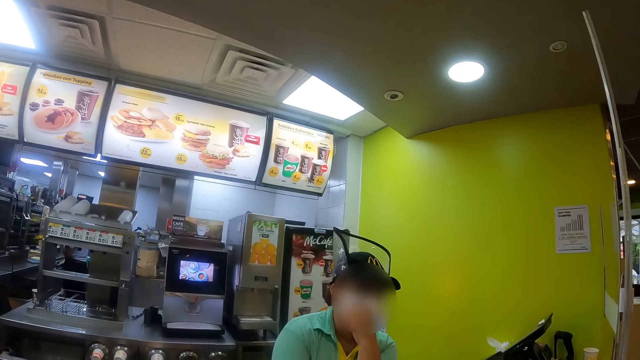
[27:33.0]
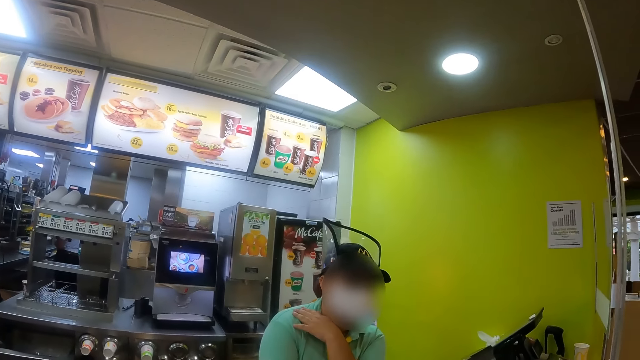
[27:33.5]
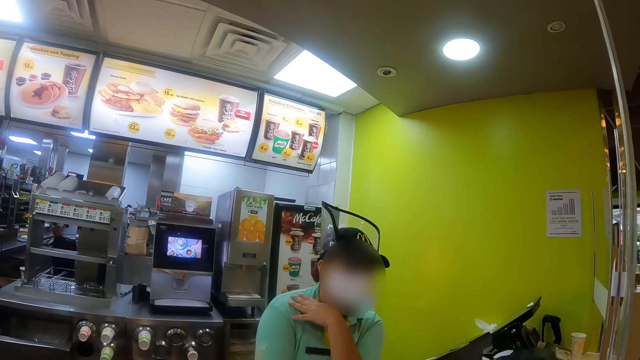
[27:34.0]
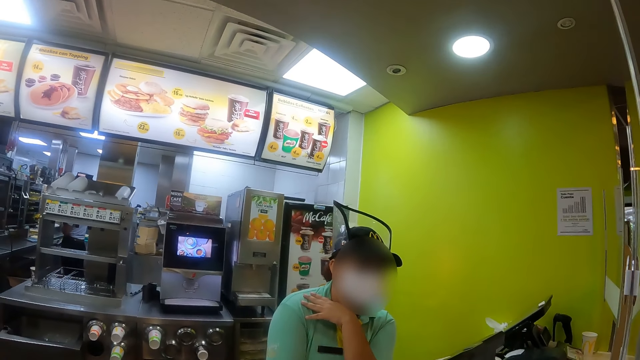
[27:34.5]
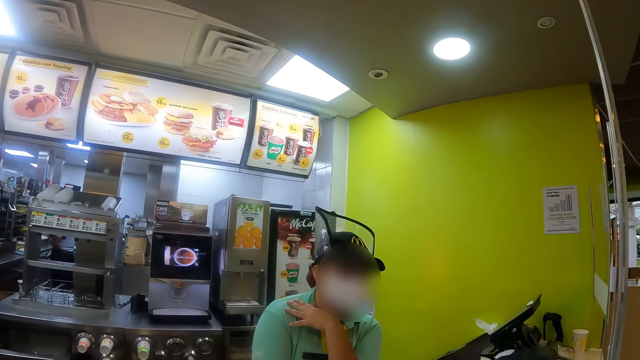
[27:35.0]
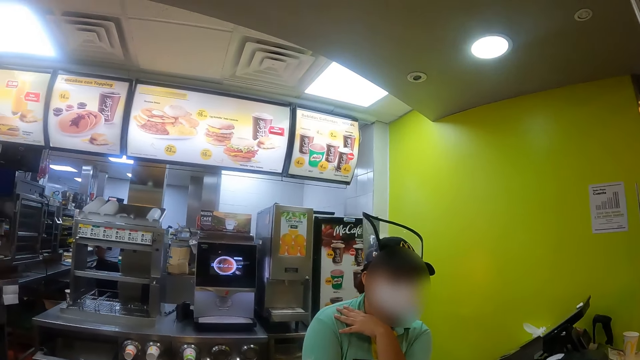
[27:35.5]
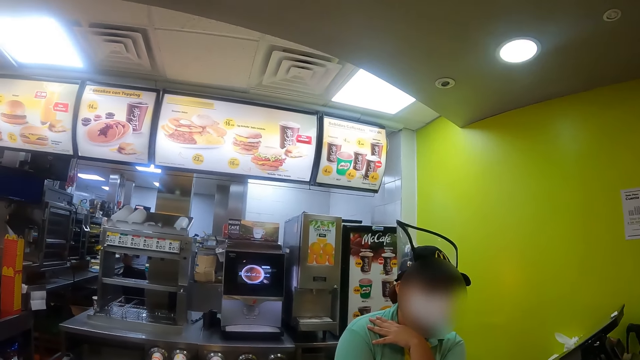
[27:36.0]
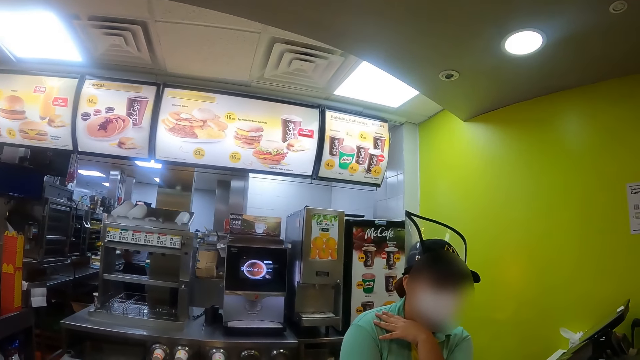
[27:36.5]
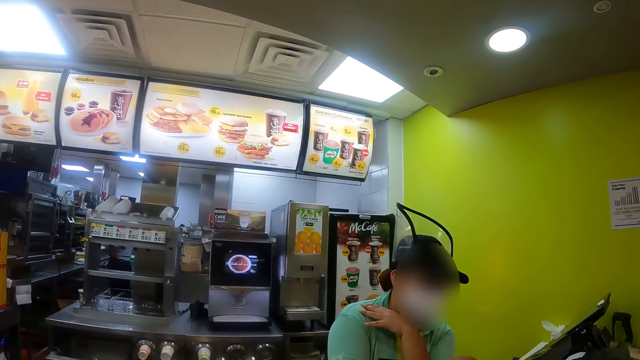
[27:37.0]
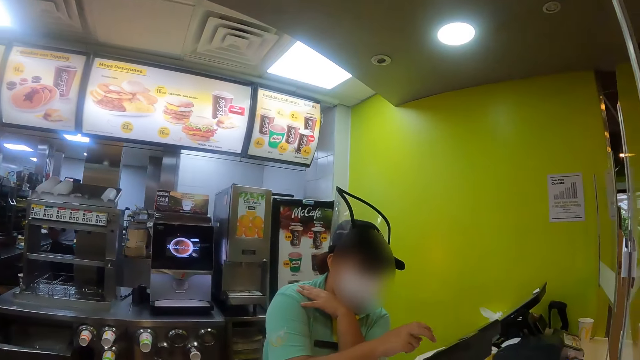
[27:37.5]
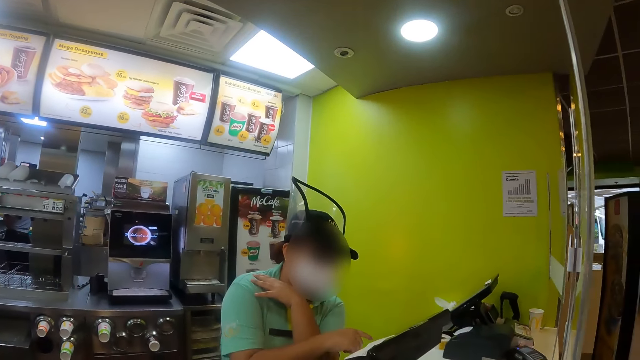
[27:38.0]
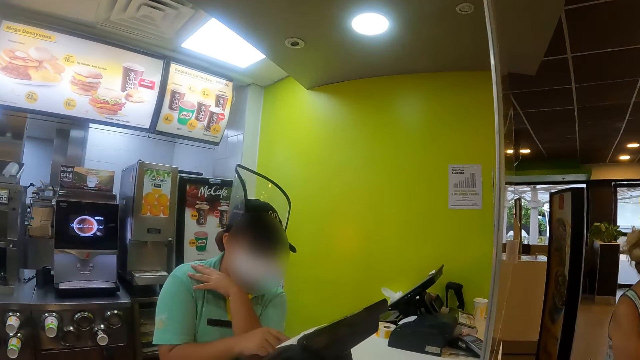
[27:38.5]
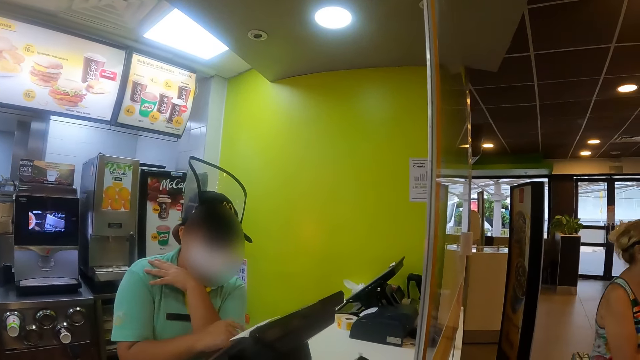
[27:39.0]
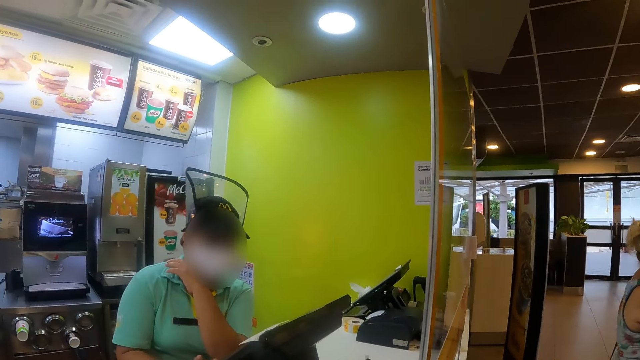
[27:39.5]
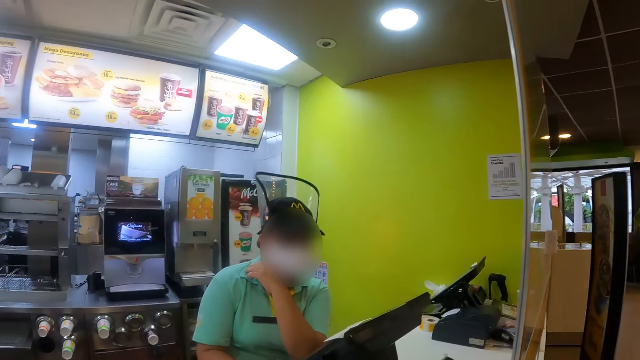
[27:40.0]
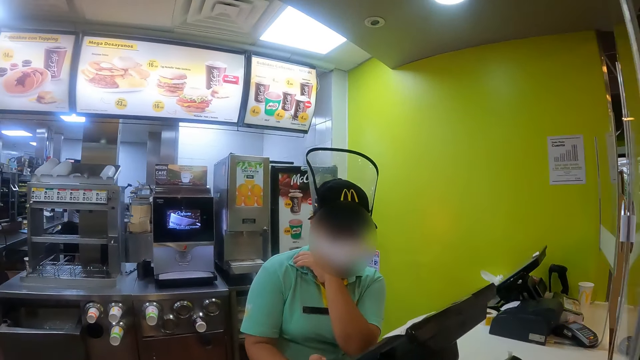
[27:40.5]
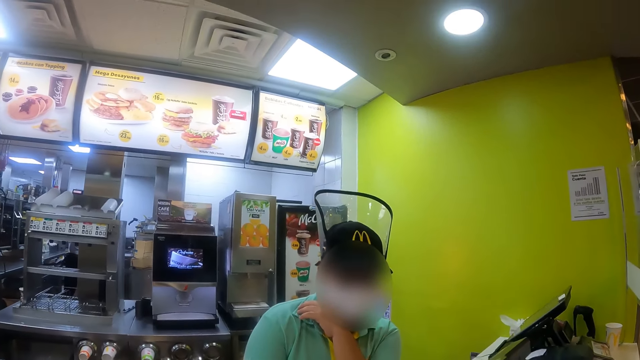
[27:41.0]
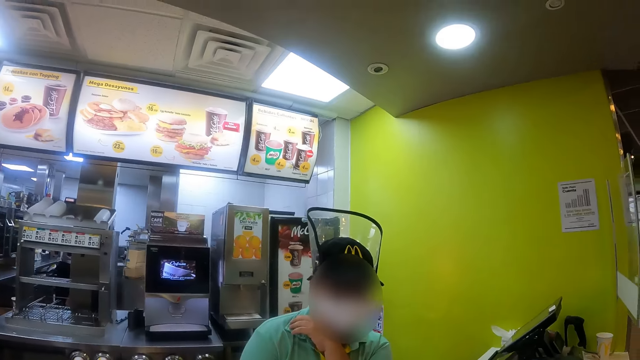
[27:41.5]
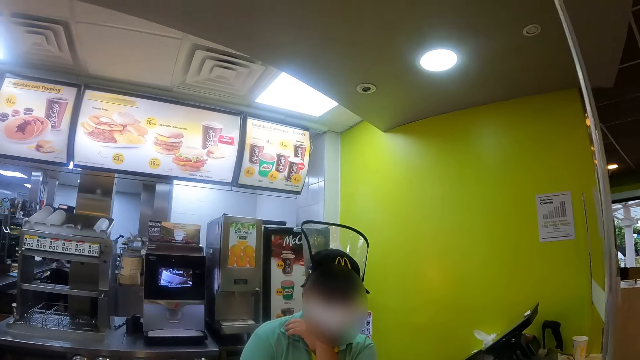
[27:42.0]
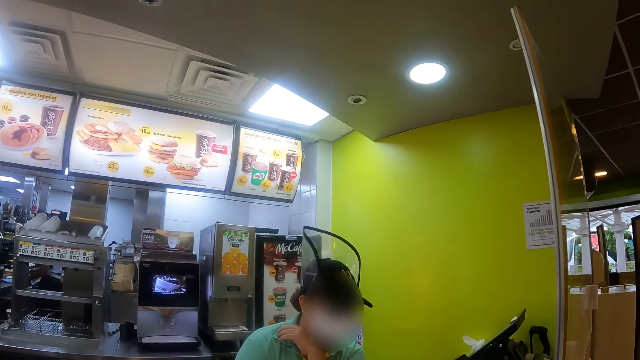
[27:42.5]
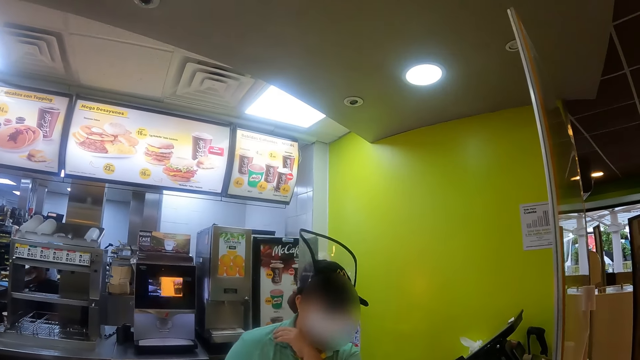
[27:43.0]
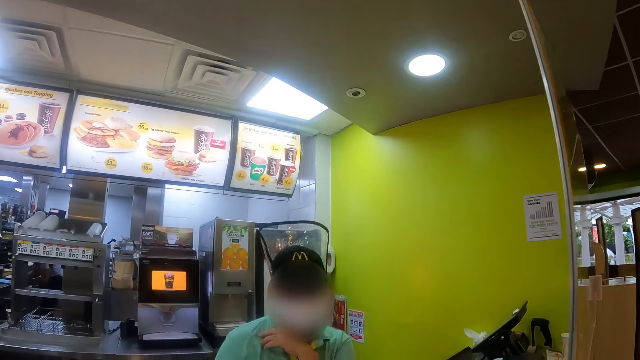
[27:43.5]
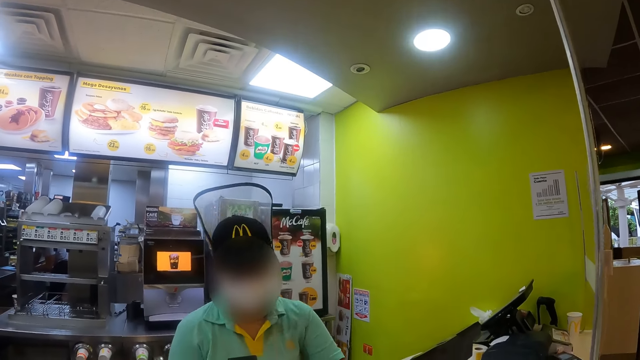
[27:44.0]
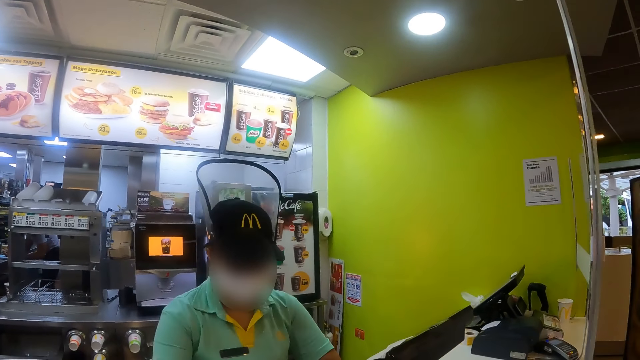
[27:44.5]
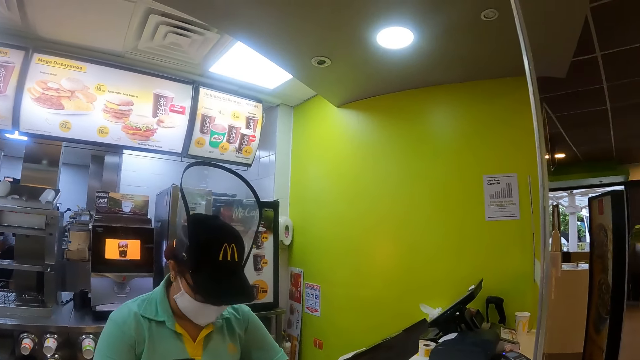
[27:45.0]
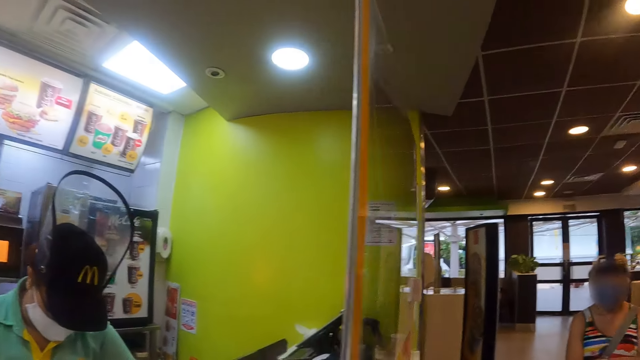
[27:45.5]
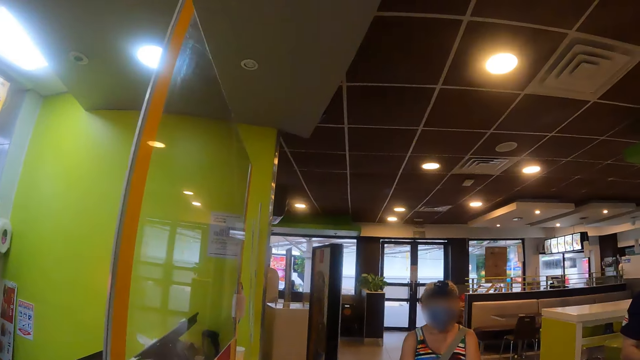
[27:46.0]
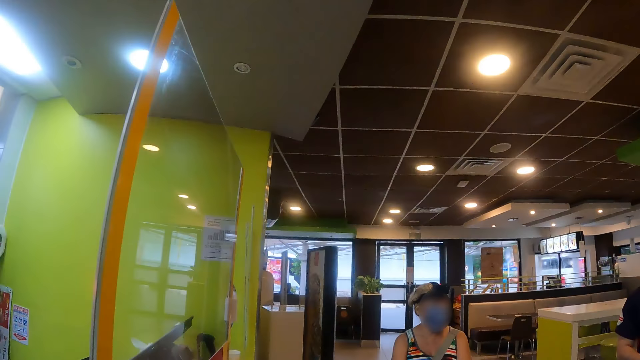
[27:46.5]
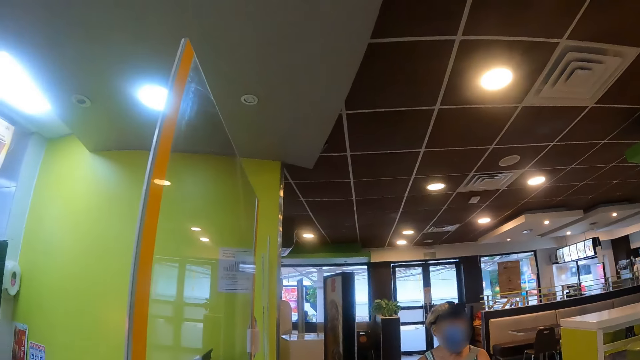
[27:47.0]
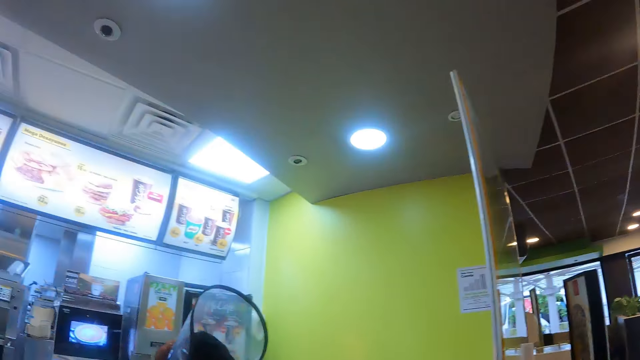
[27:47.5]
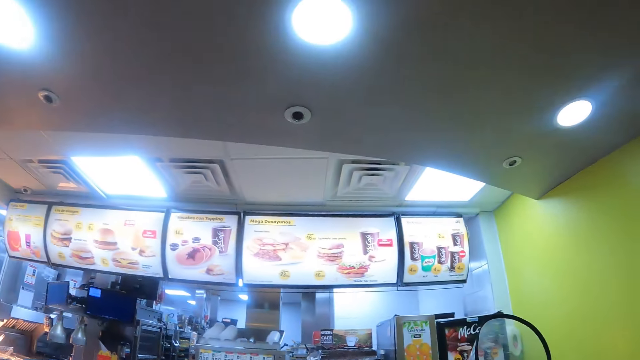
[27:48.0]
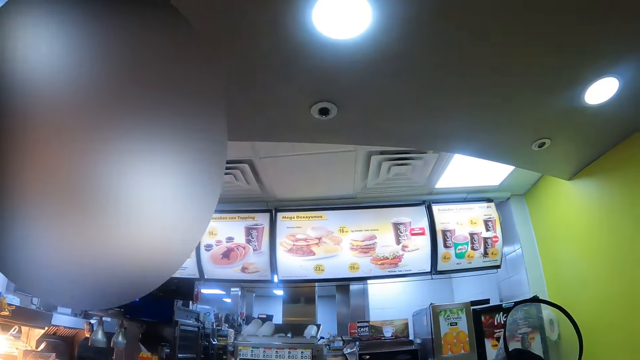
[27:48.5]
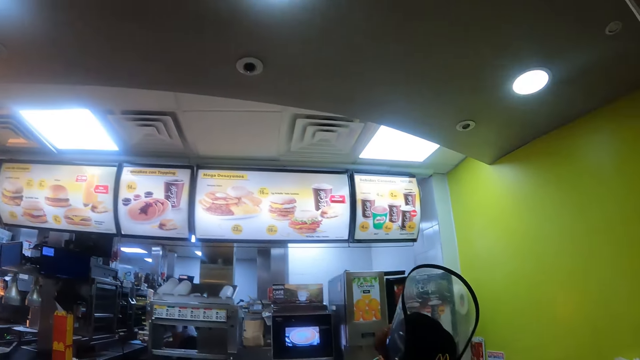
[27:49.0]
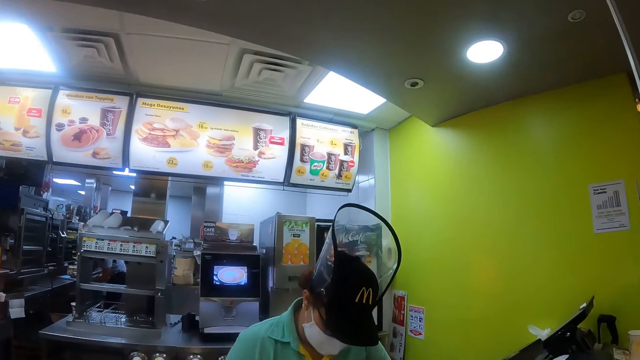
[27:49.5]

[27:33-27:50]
The camera wearer interacts with a cashier. They look around. The cashier operates the computer. The camera wearer looks around. They interact with the cashier. They turn around the store. They look around. They look around again.

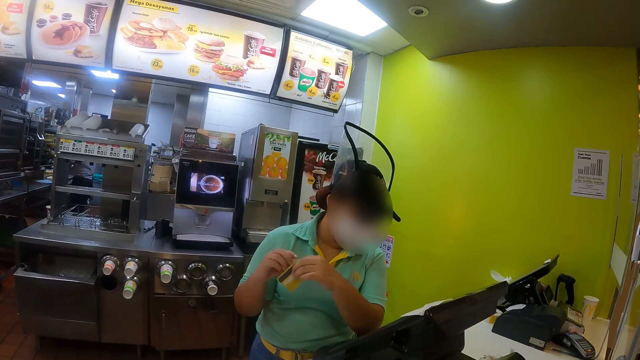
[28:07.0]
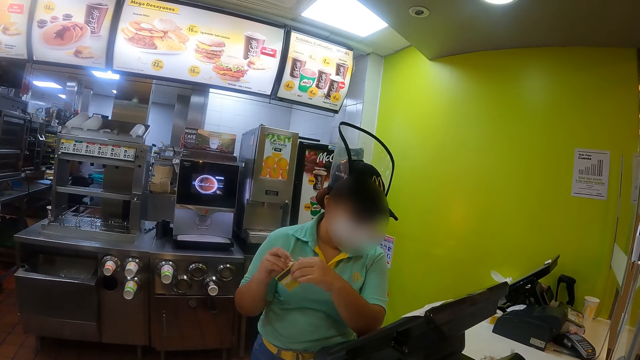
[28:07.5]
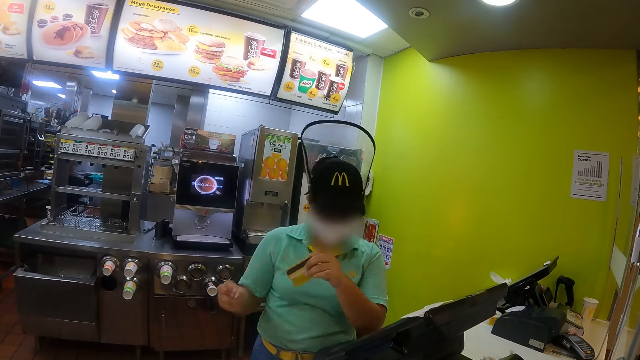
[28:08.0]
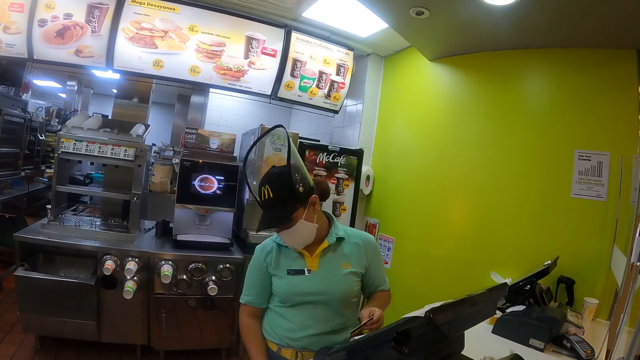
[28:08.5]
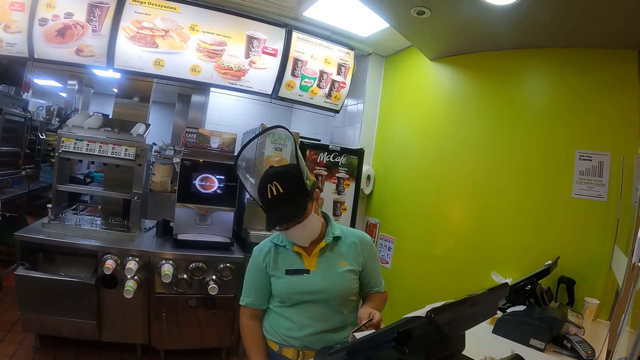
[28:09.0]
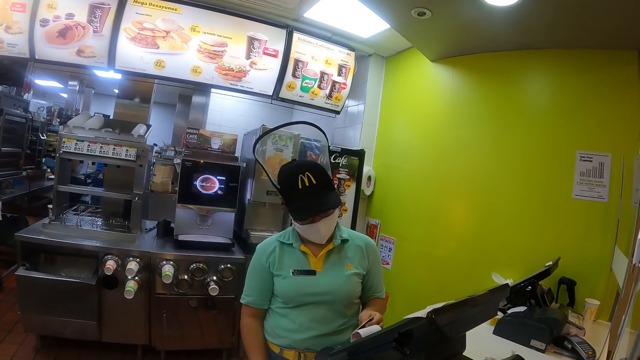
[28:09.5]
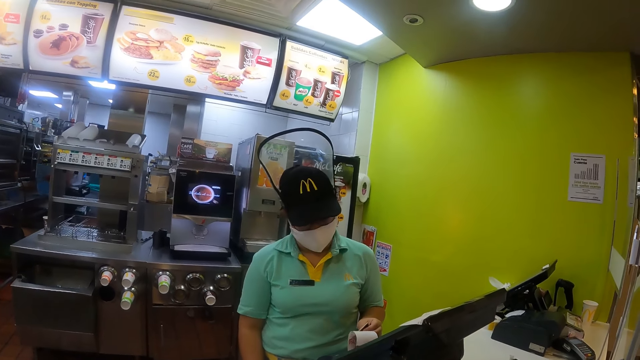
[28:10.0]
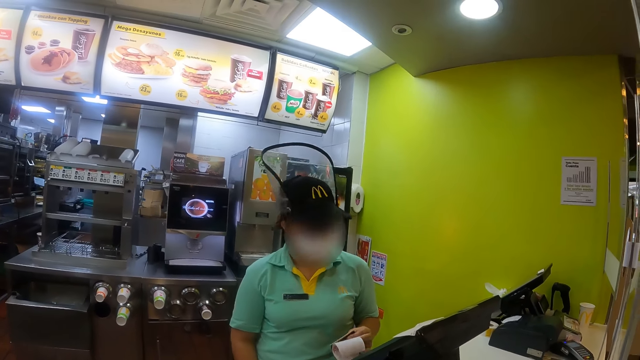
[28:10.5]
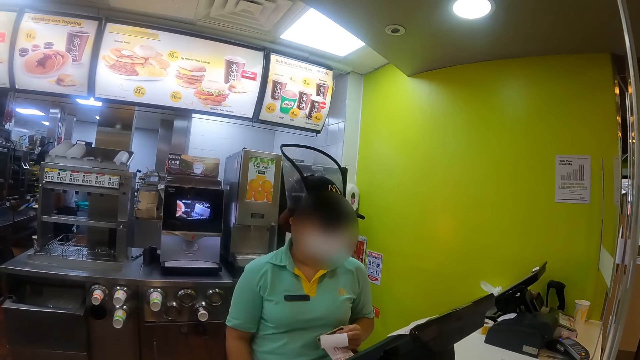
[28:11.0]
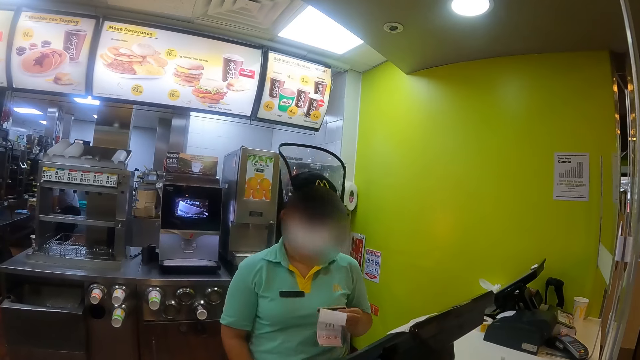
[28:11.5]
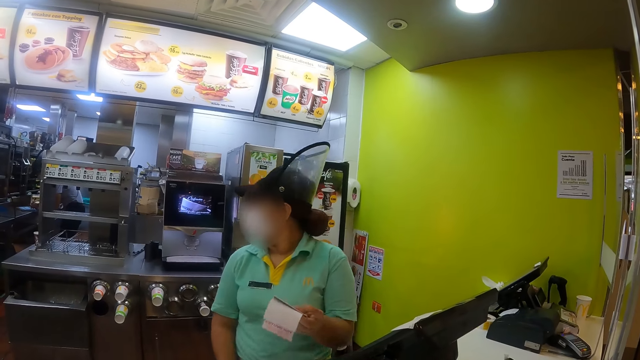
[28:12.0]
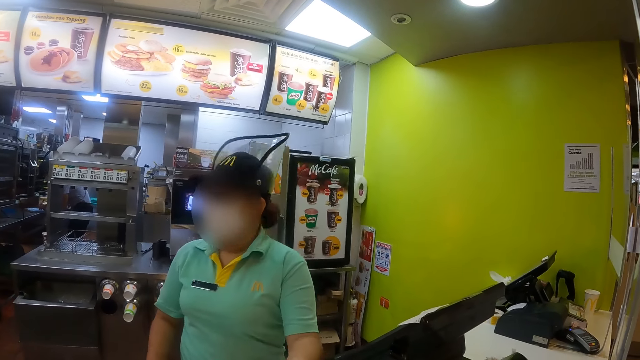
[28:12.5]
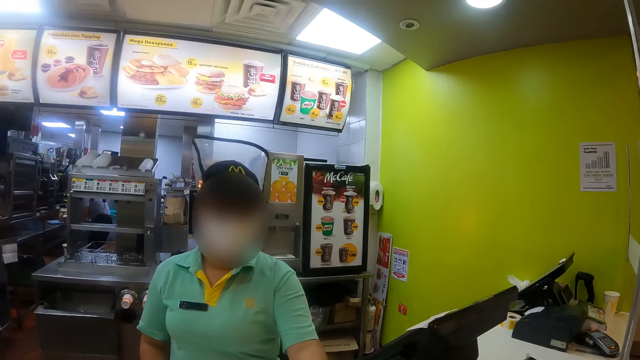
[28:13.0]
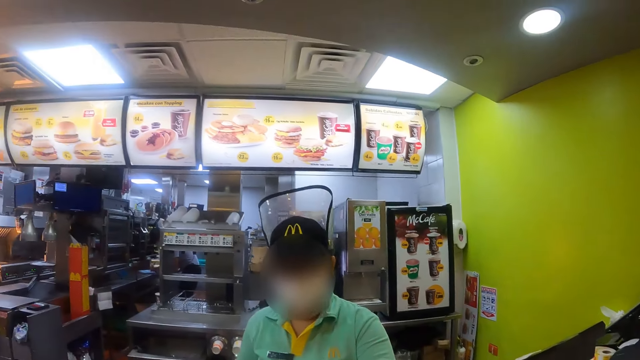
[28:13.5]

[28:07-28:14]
A cashier moves a receipt. The cashier picks up the receipt. The cashier gives the camera wearer the receipt.
